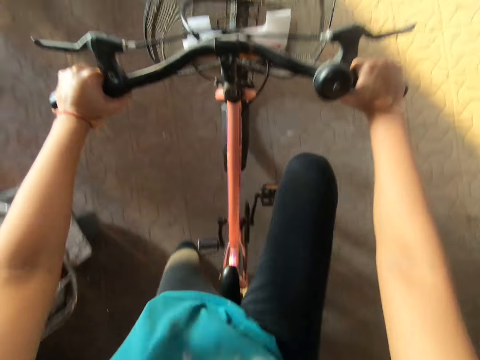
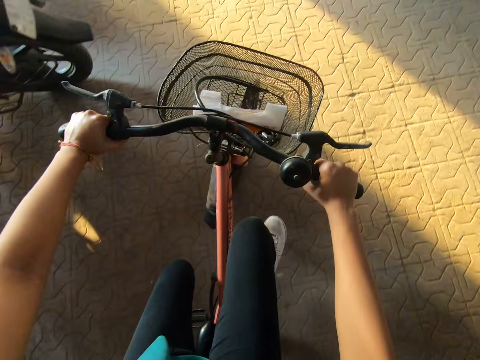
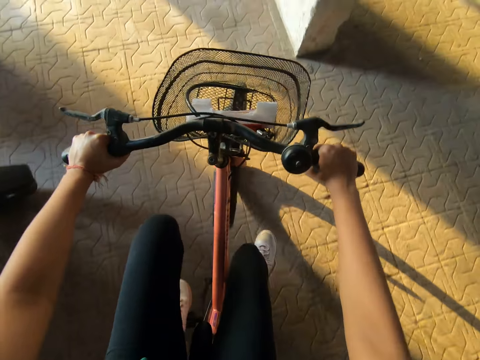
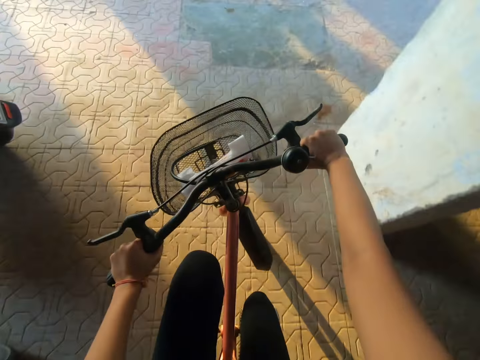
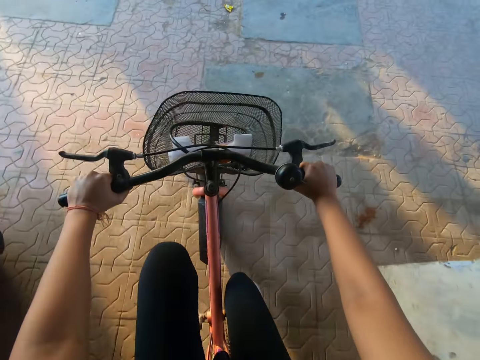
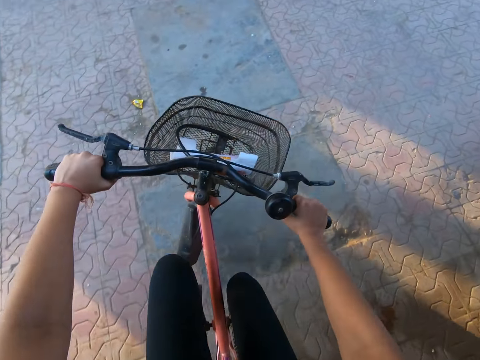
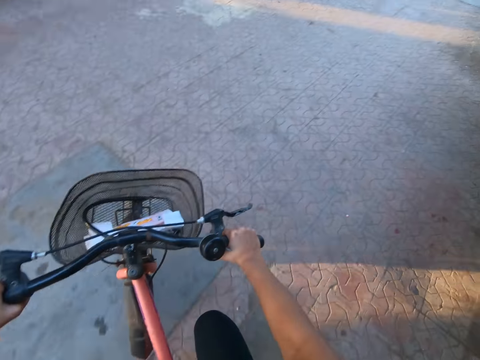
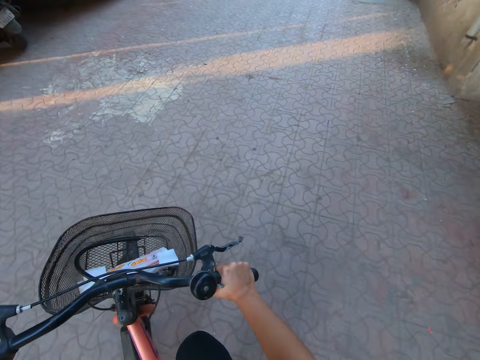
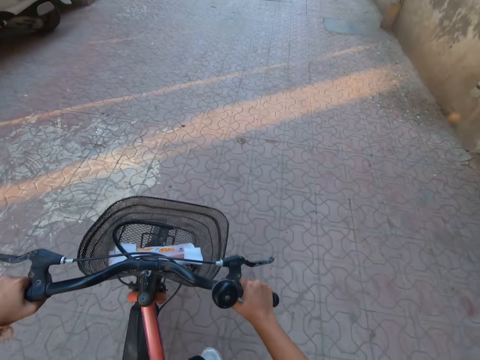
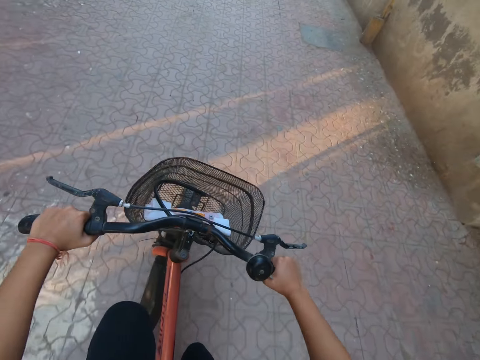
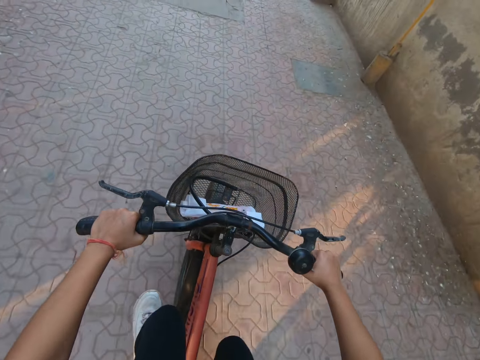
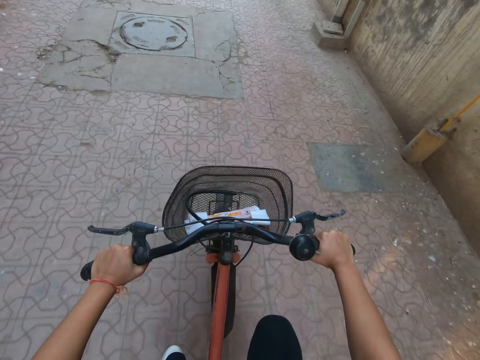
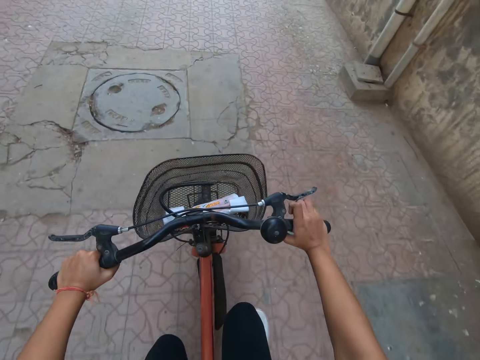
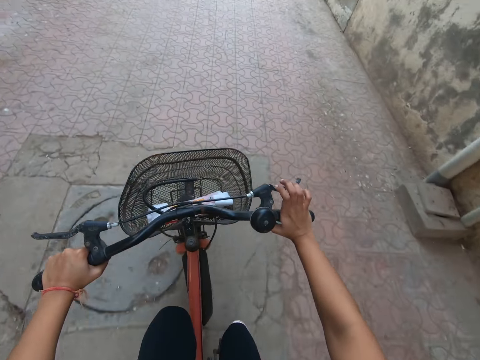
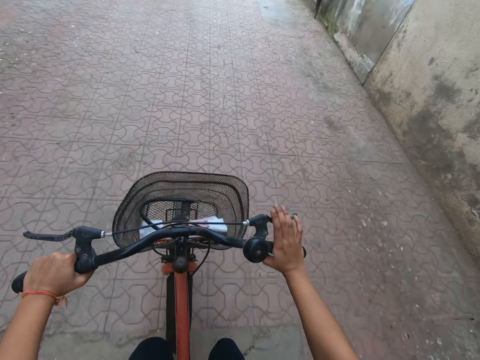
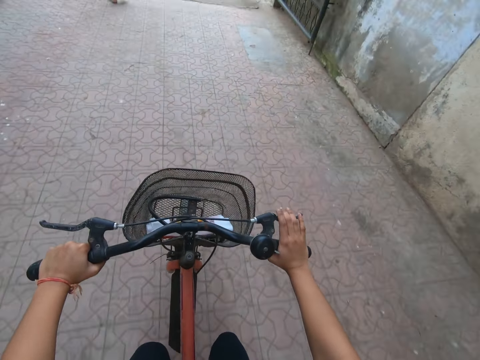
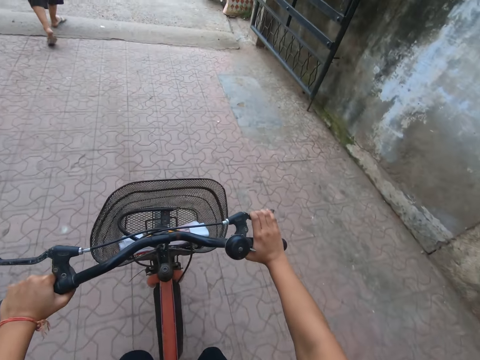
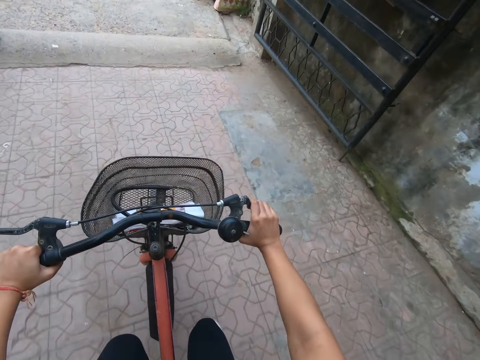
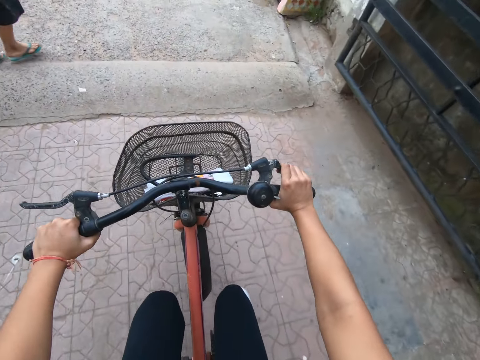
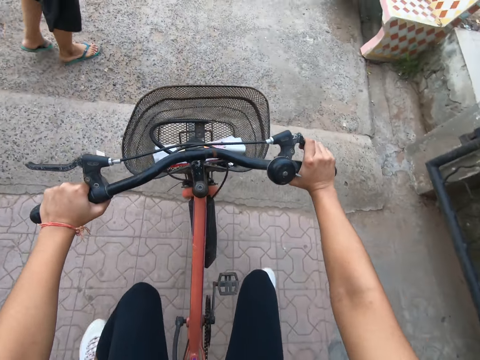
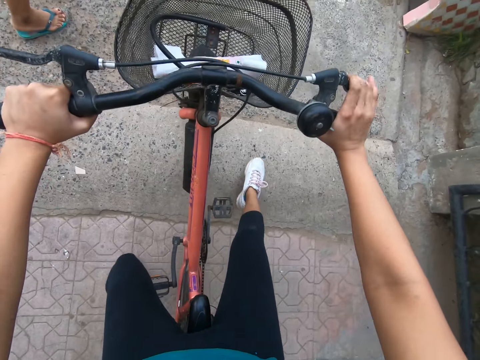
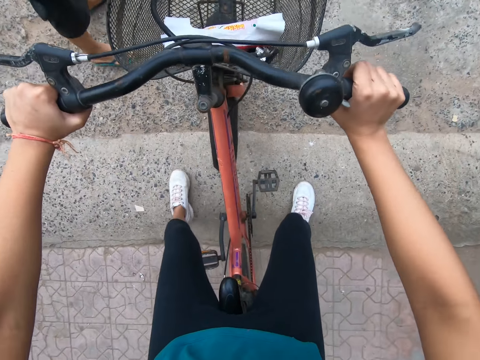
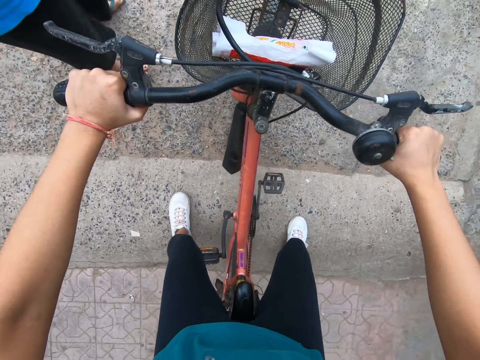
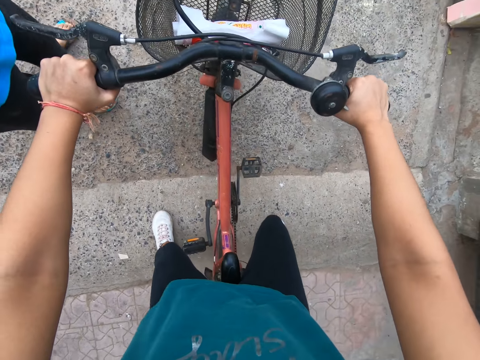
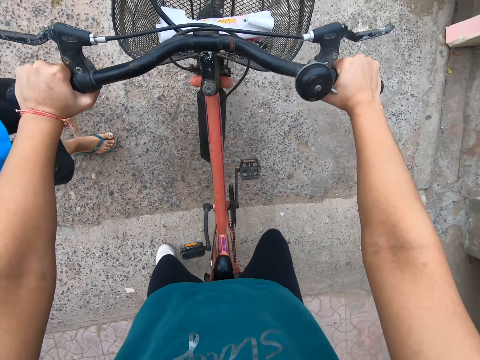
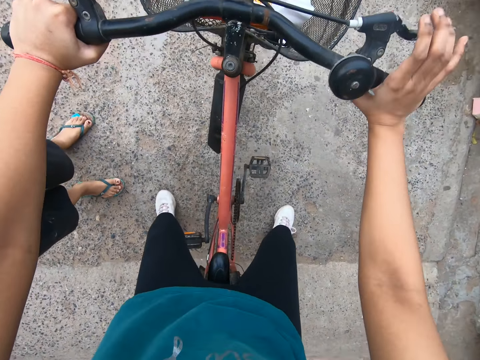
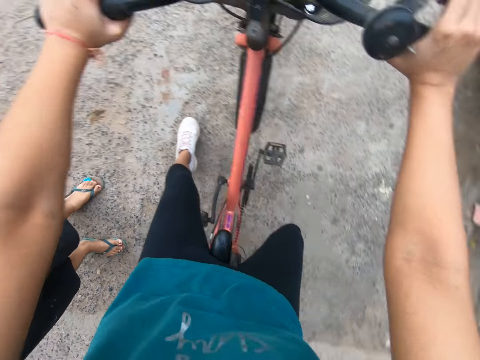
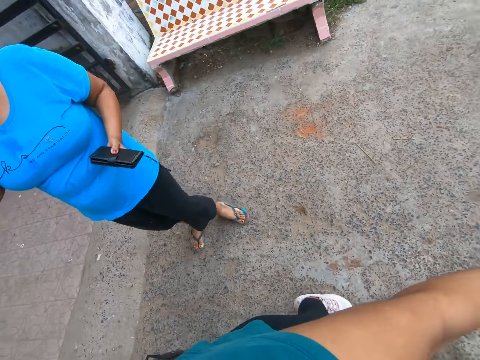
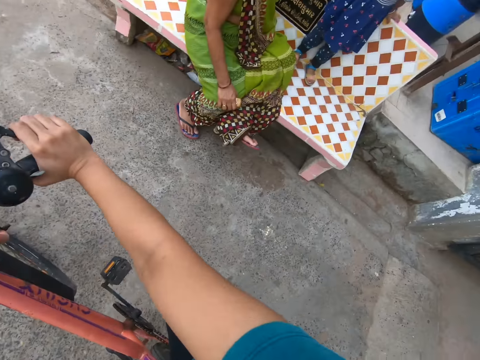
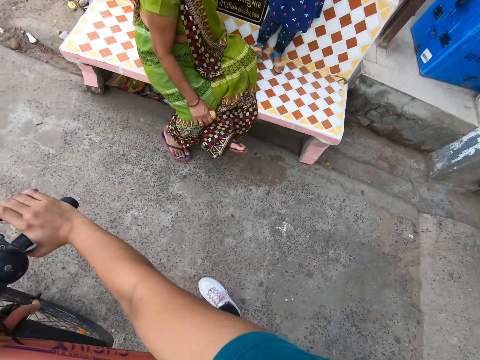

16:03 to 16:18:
The camera wearer rides the bicycle with his hands on its handles. He steps on the pedals. He stops. A woman talks to the camera wearer. The camera wearer talks with the woman.

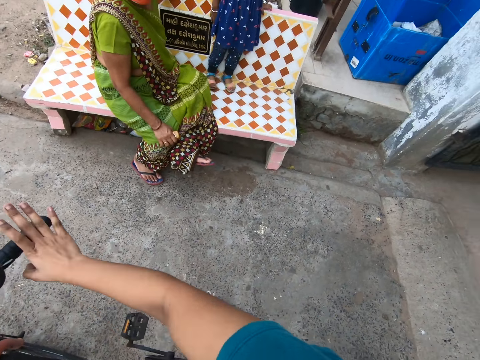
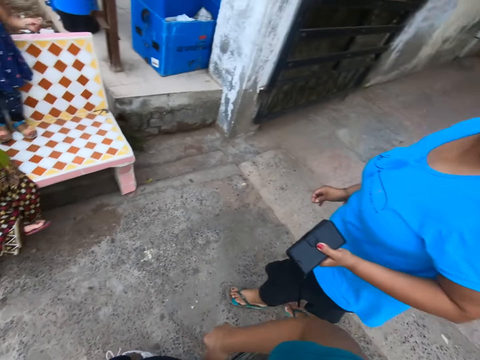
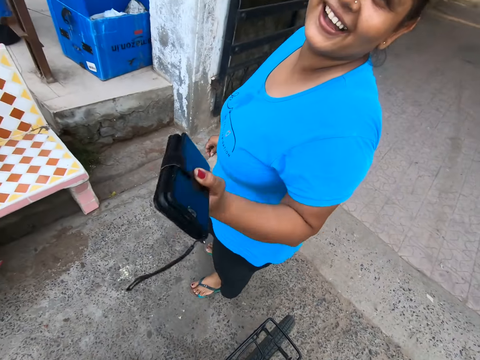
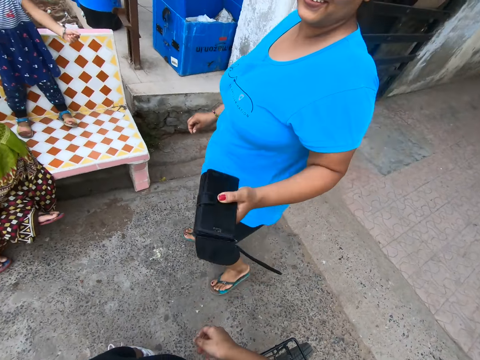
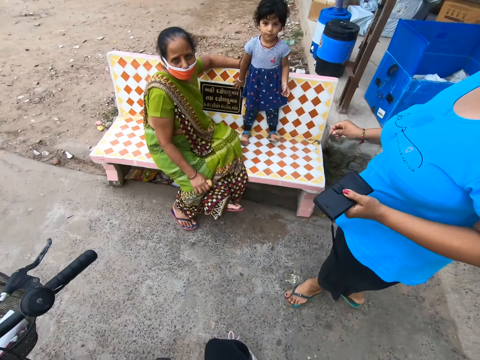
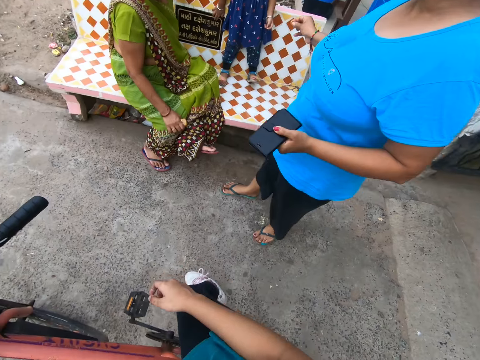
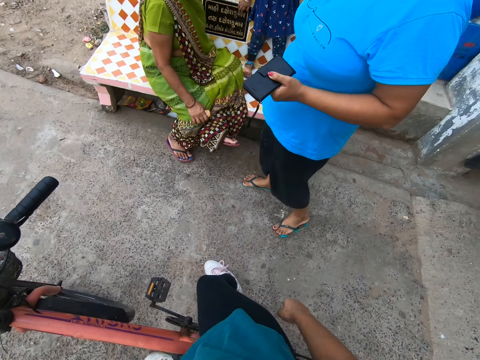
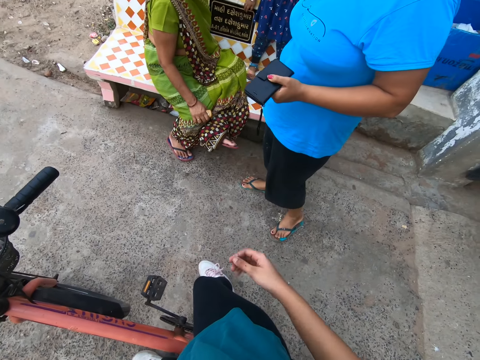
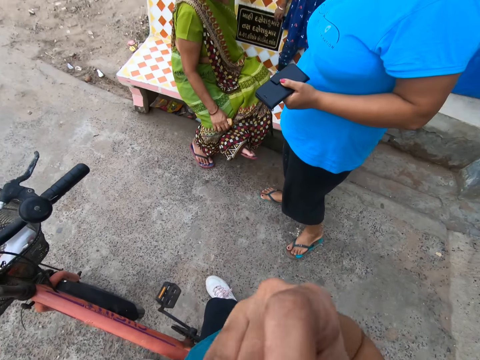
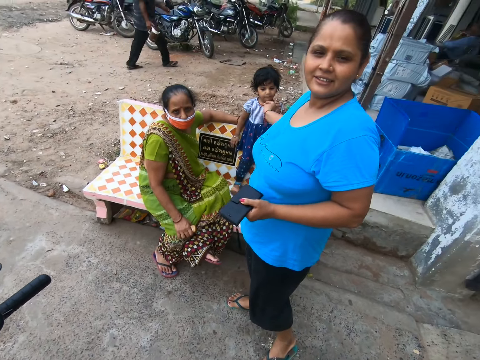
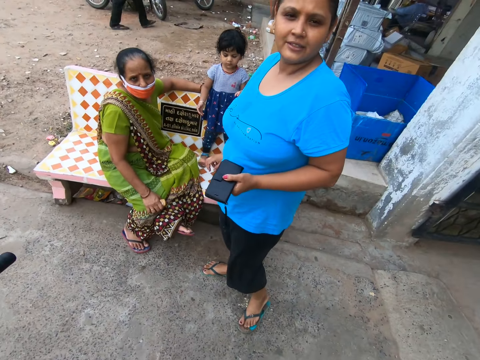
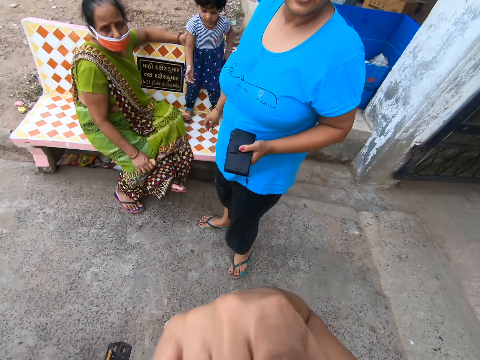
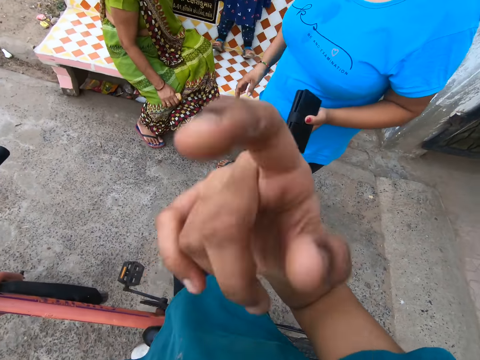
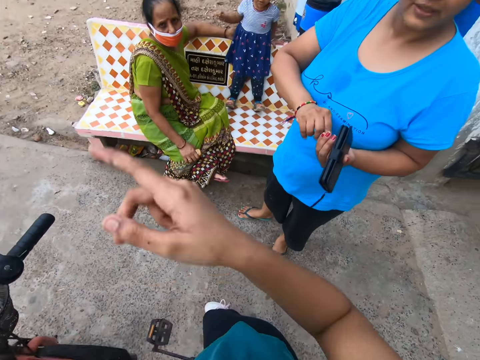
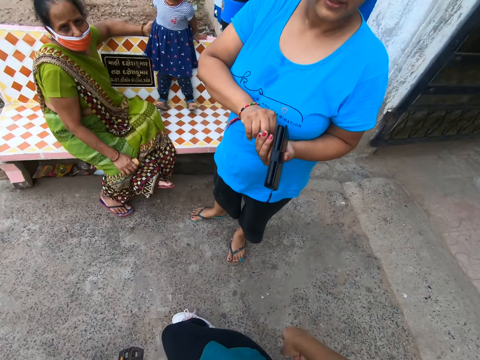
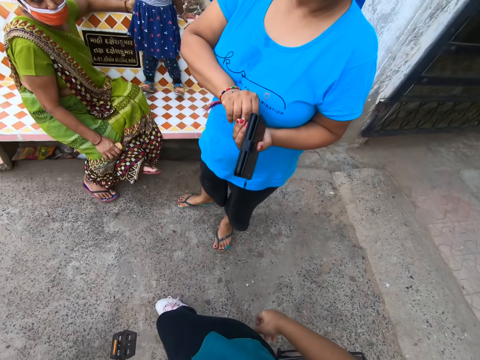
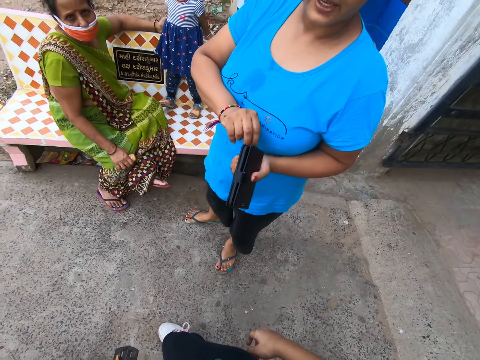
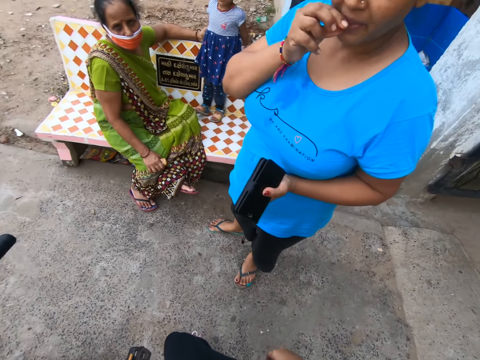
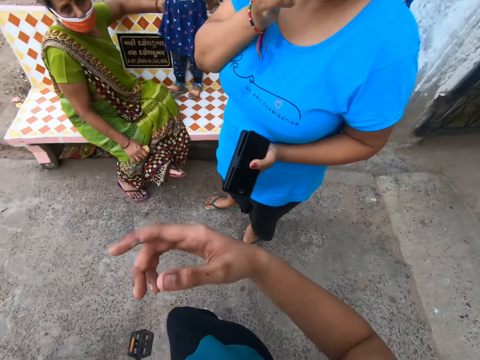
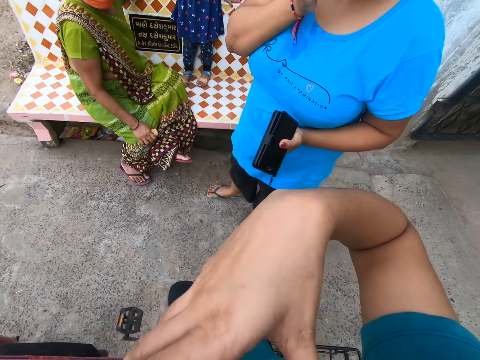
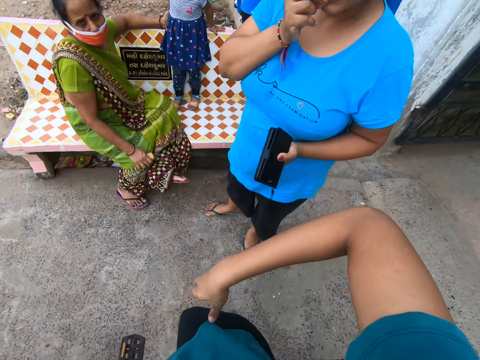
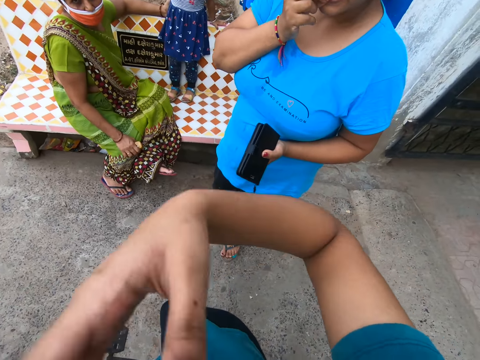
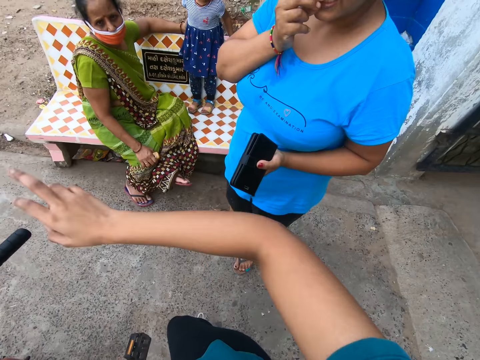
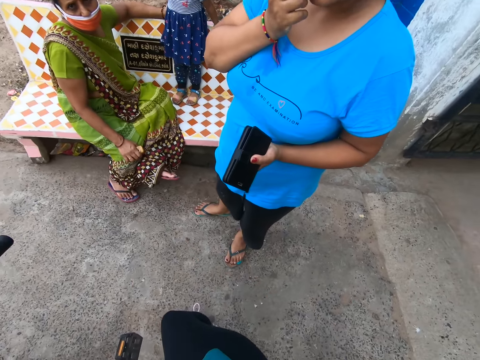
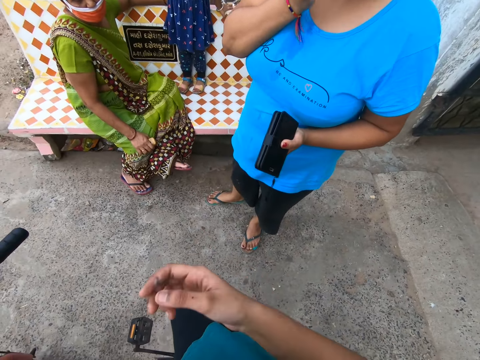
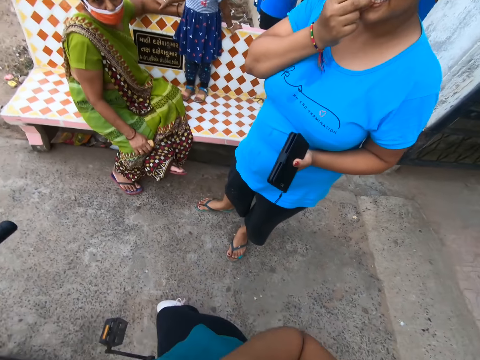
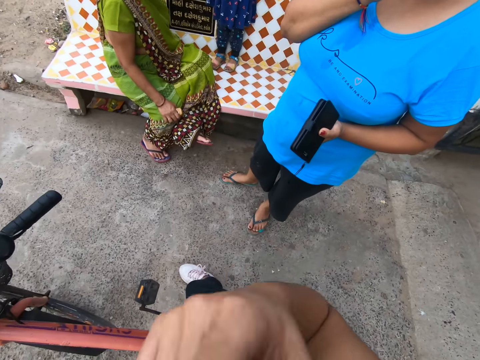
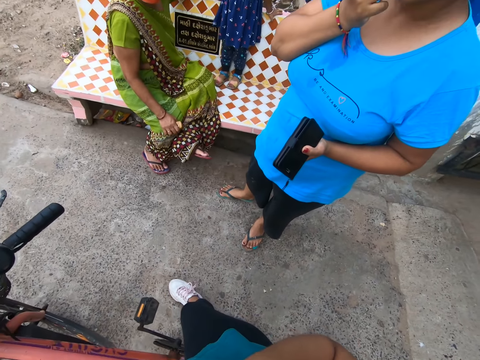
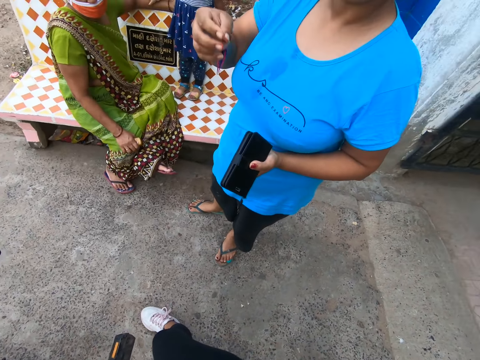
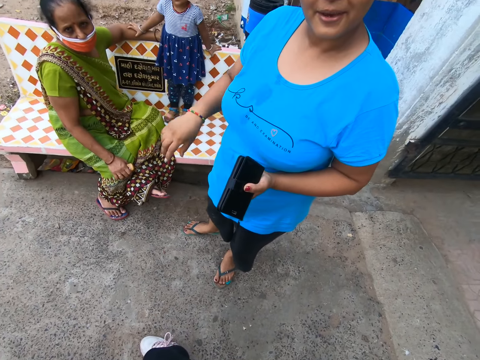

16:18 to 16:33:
The woman points a purse towards the camera wearer with her left hand. Another woman talks to the camera wearer. The camera wearer touches his face with his right hand. He talks to the first woman. The first woman removes her right hand from a girl's mouth. She touches her left hand with her right hand. She touches her left hand with her right hand again.
